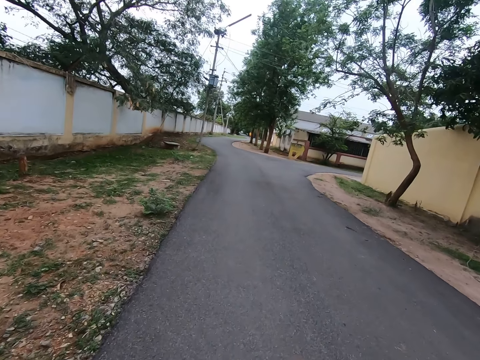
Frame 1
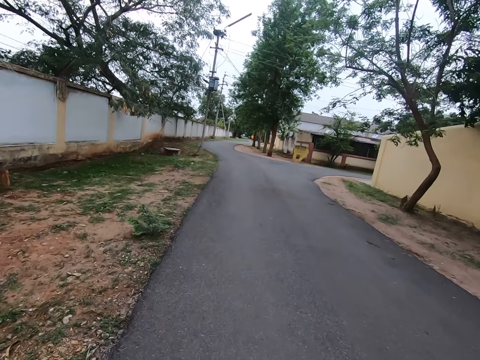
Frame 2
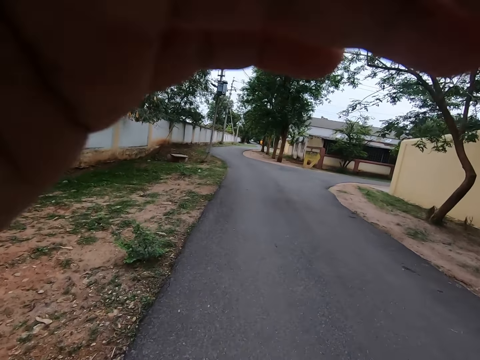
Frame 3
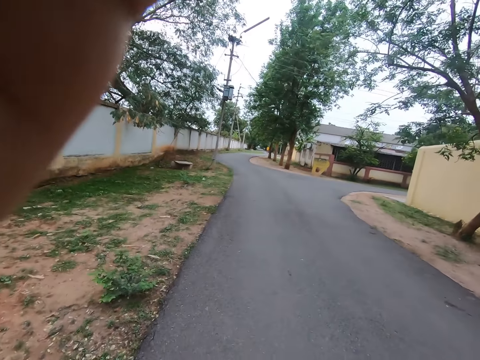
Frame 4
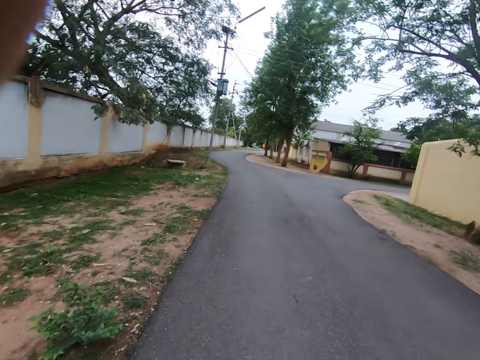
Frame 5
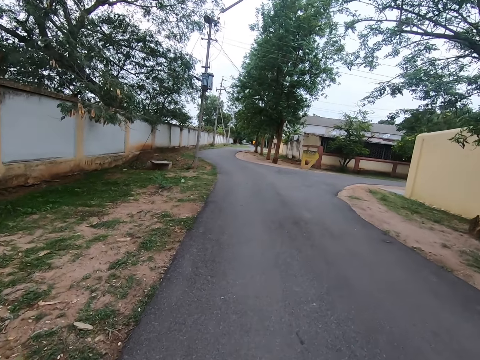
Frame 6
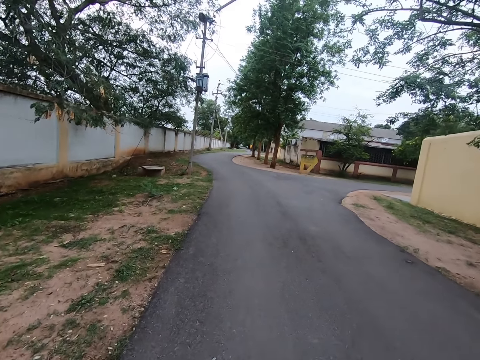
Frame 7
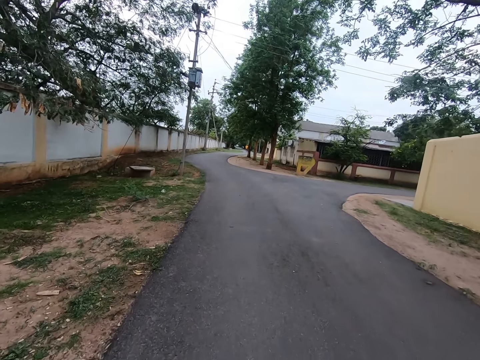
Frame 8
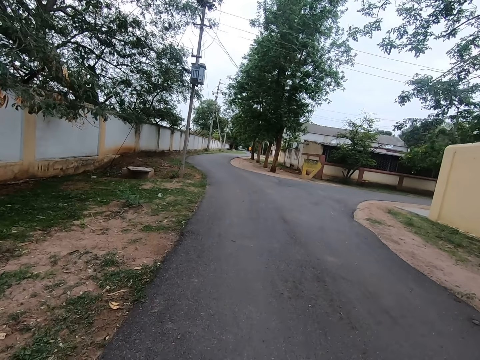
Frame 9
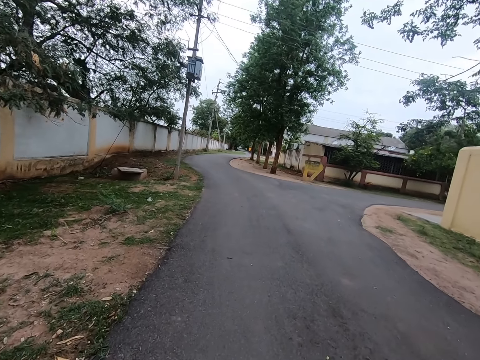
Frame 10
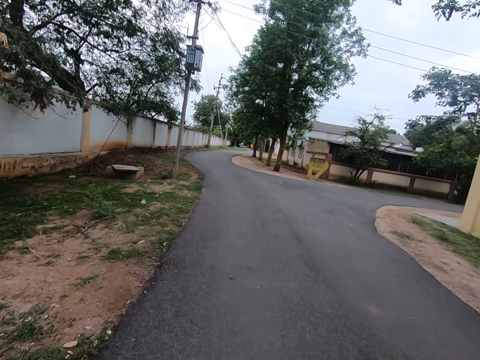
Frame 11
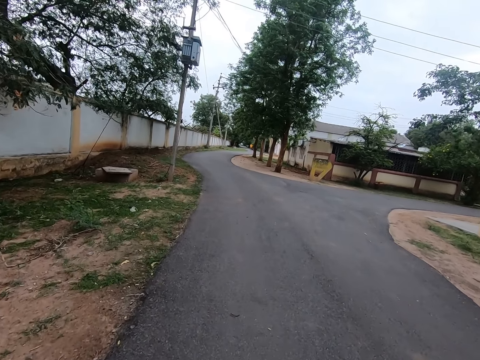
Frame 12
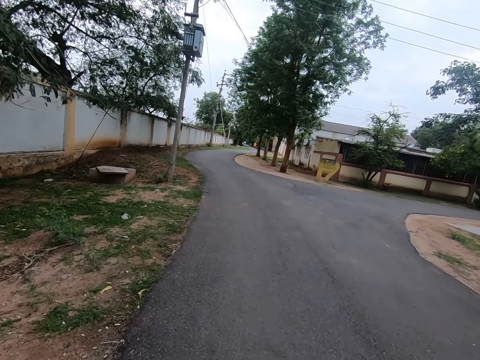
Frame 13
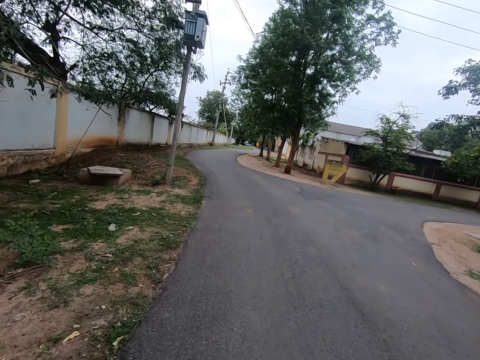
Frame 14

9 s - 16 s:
The camera wearer touches his face with his left hand.

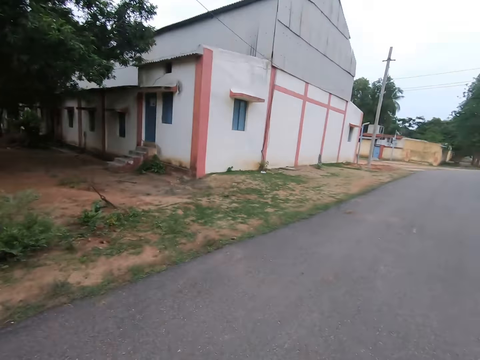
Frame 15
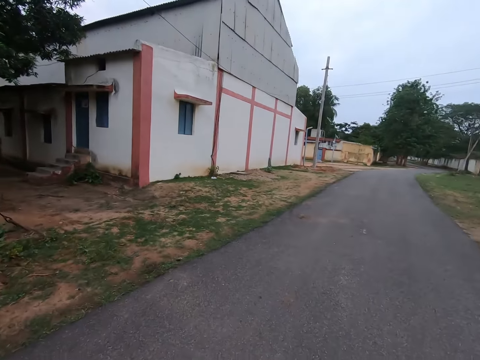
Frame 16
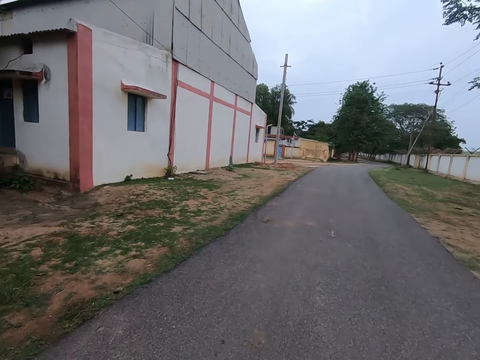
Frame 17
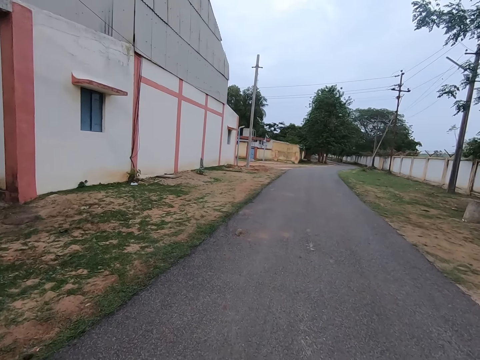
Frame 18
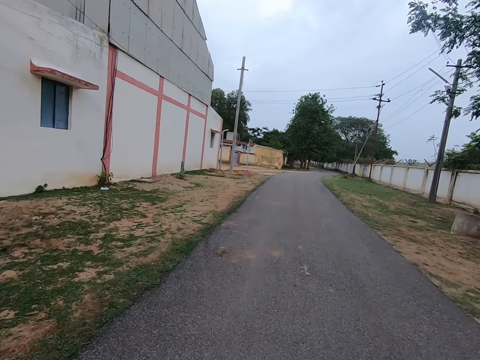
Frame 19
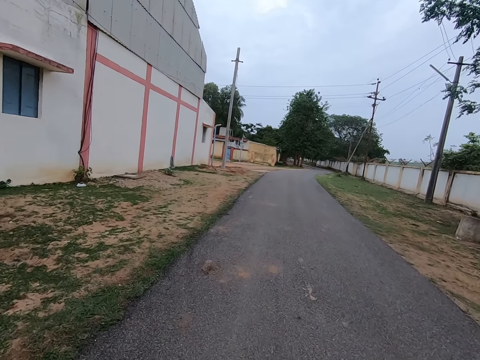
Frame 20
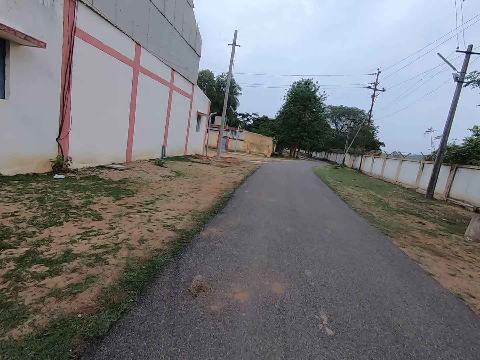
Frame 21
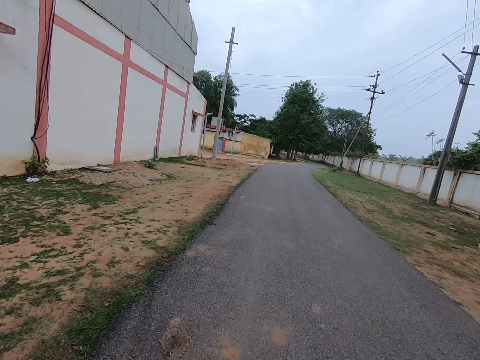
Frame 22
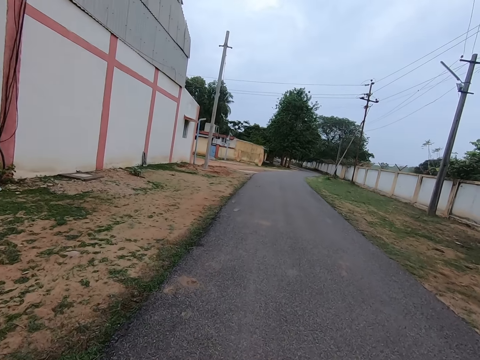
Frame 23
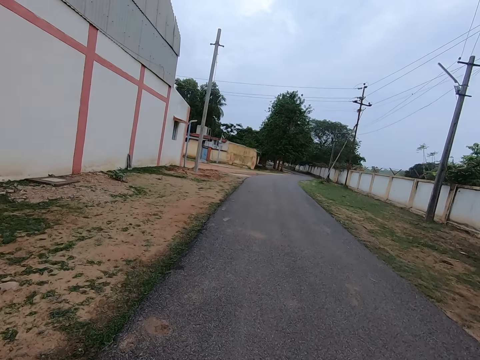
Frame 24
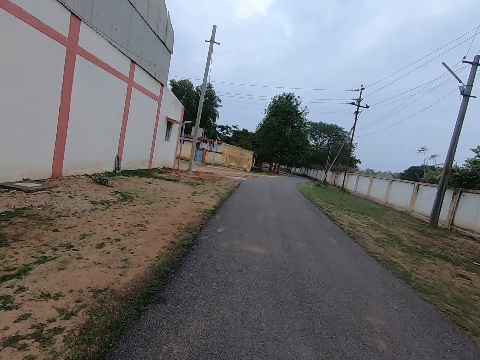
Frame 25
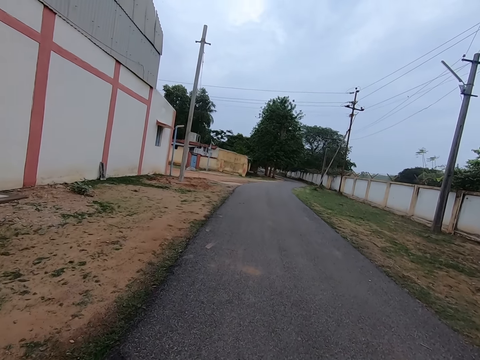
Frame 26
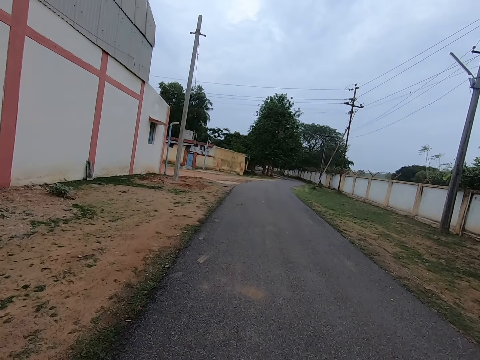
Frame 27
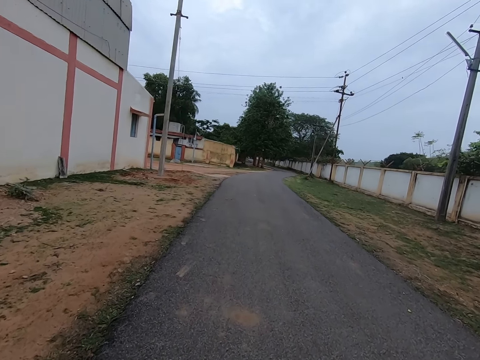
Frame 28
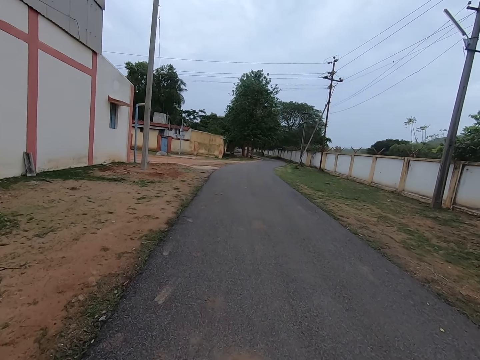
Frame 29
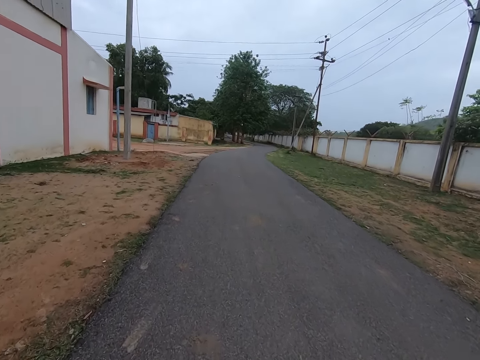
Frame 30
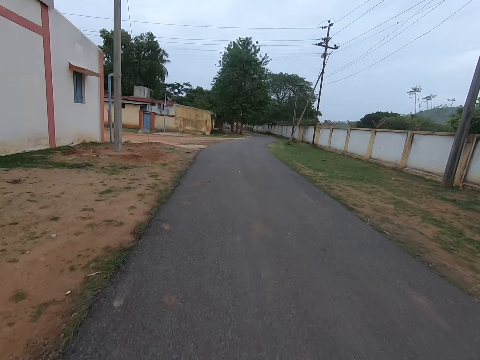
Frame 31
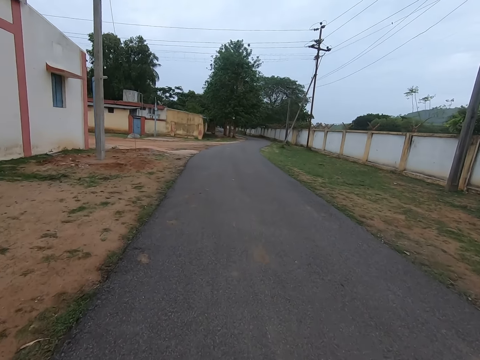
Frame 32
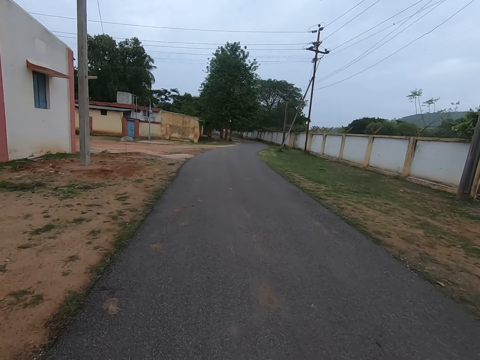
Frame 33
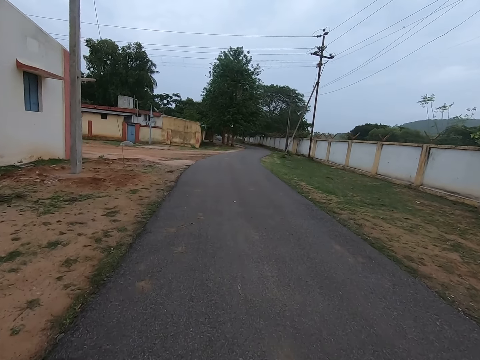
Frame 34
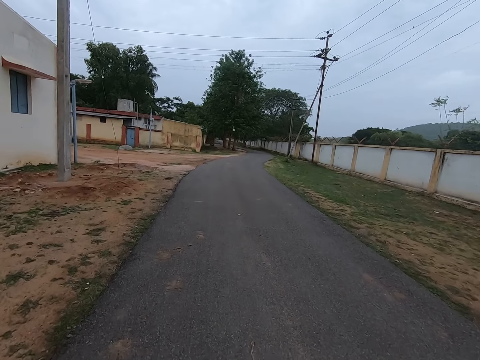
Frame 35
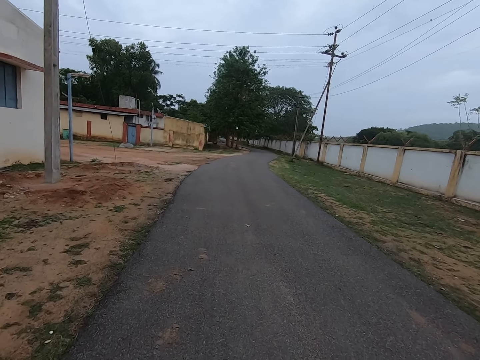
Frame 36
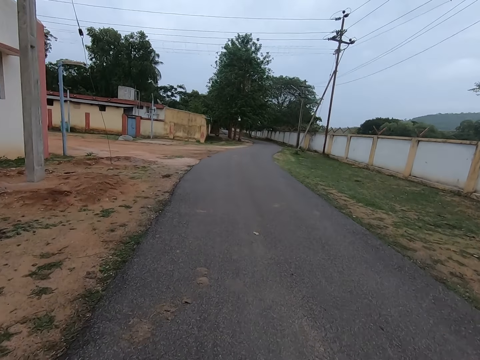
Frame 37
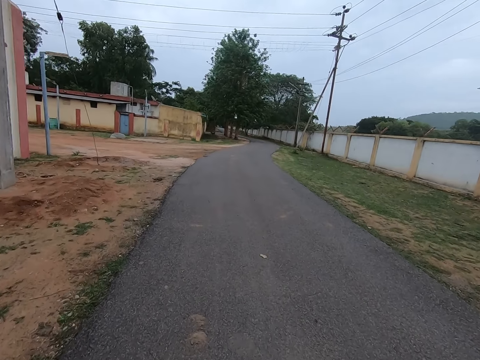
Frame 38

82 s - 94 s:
The camera wearer turns around. They walk on the road.

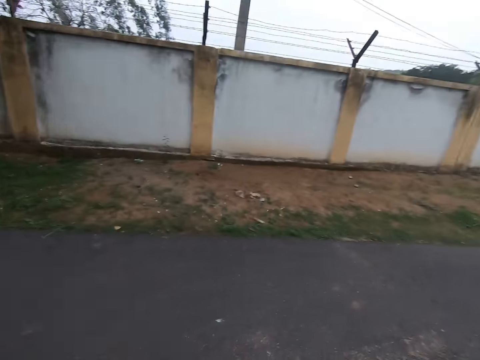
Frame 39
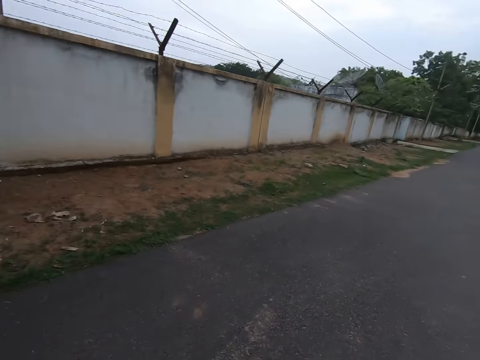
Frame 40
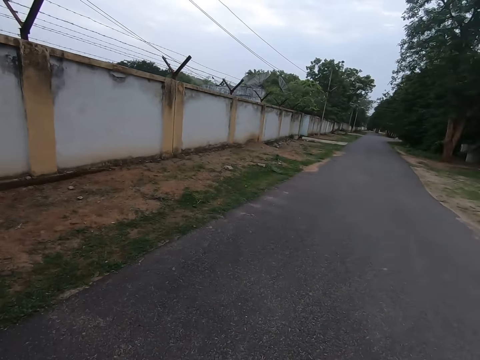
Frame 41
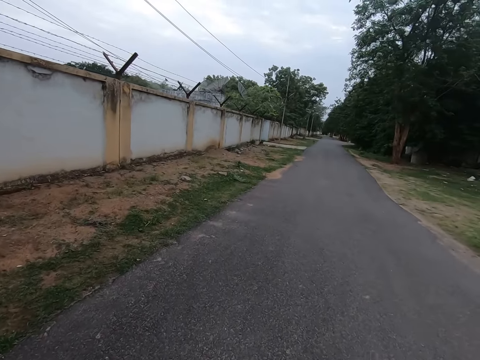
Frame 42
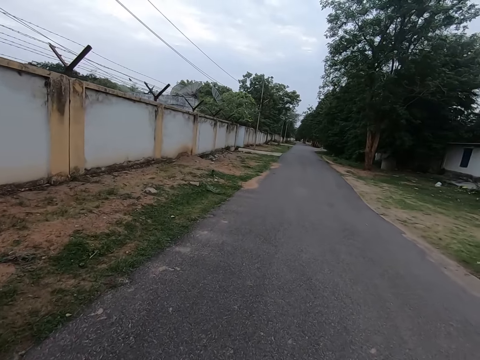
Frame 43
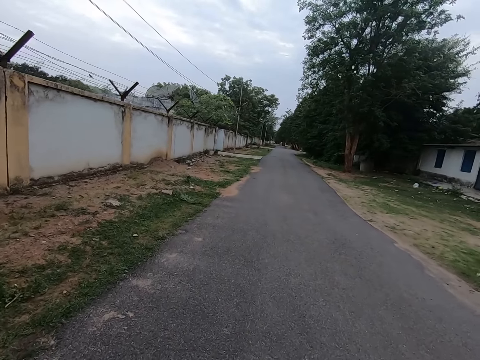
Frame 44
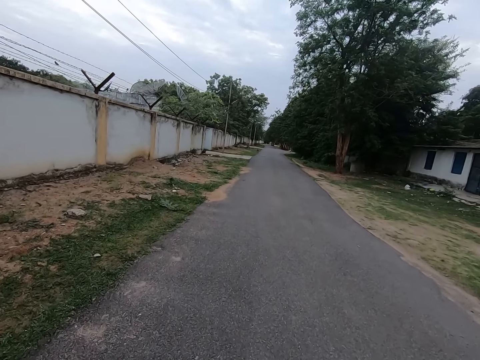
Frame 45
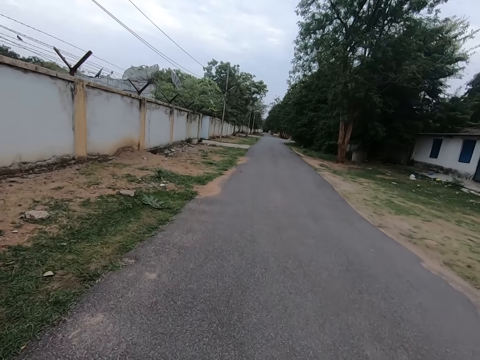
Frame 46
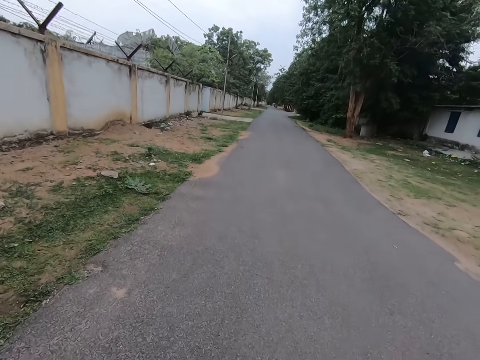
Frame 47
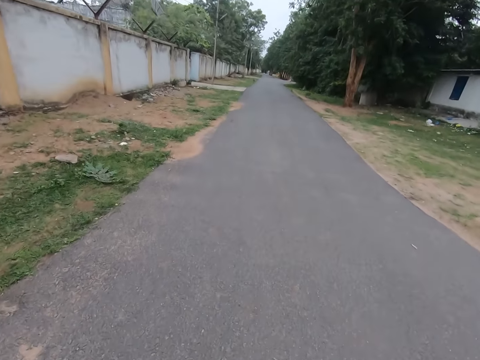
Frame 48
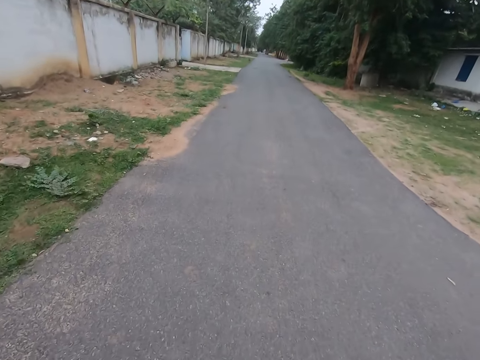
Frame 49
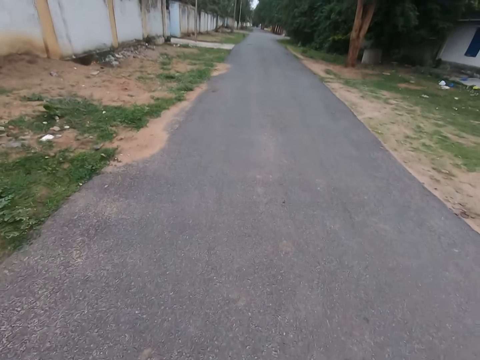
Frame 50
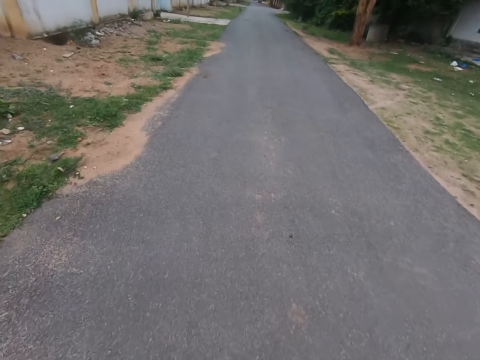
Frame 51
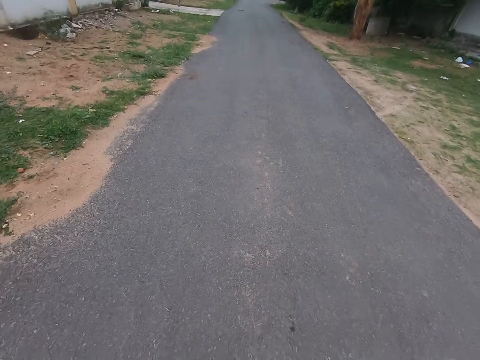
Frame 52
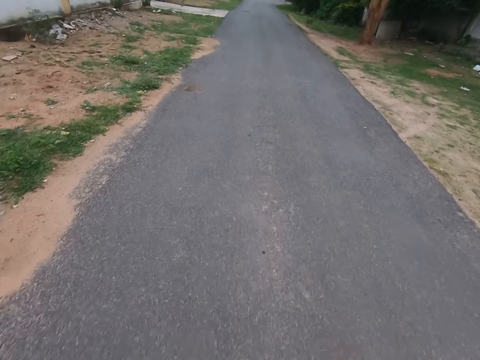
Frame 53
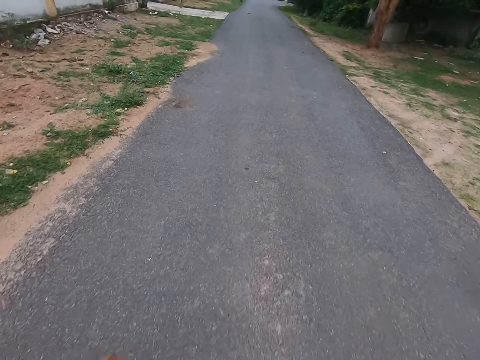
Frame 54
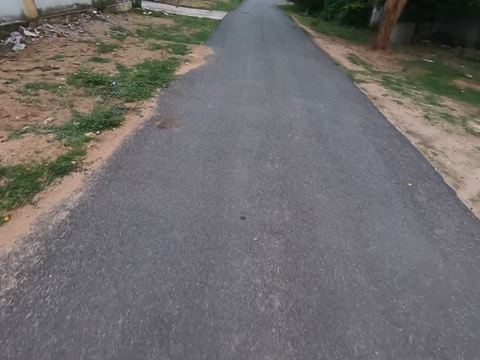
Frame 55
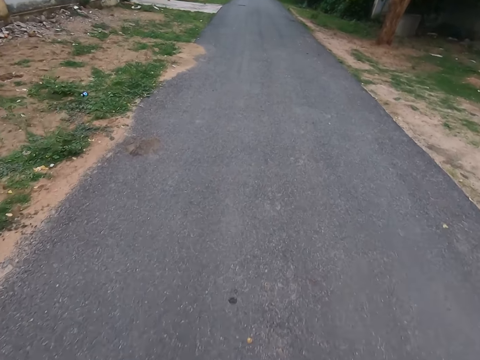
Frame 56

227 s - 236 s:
The camera wearer turns around. They walk on the road.
